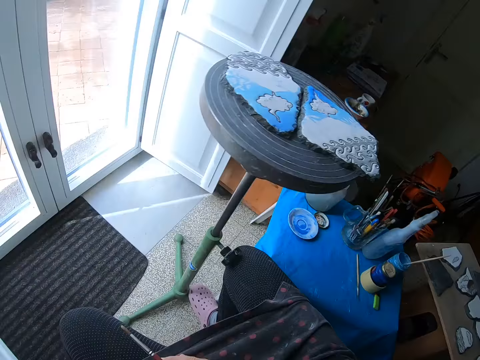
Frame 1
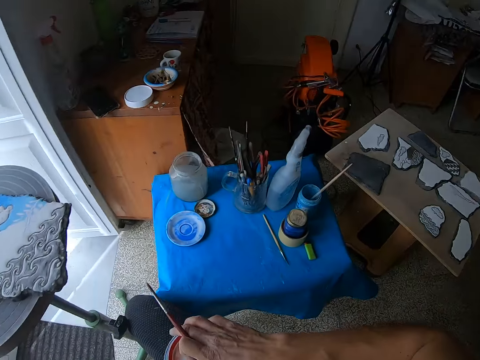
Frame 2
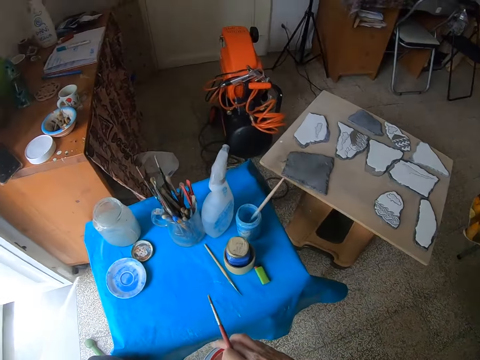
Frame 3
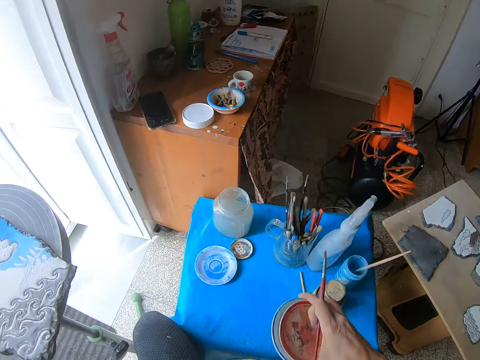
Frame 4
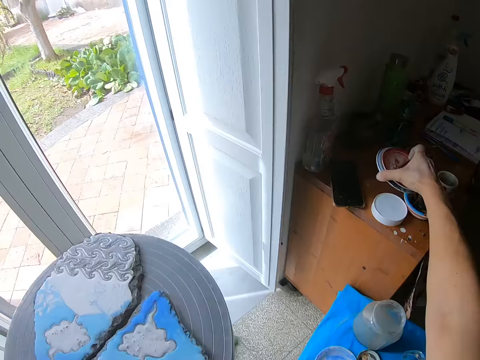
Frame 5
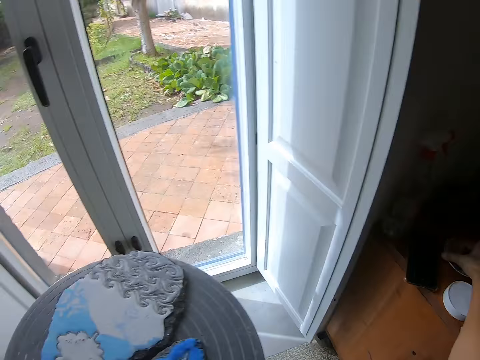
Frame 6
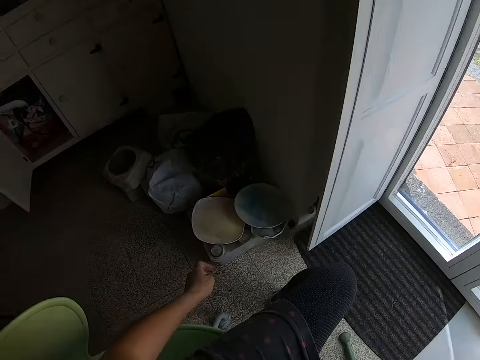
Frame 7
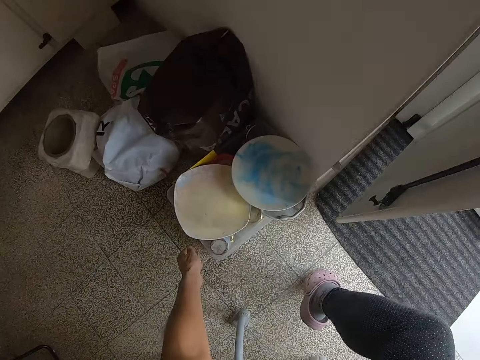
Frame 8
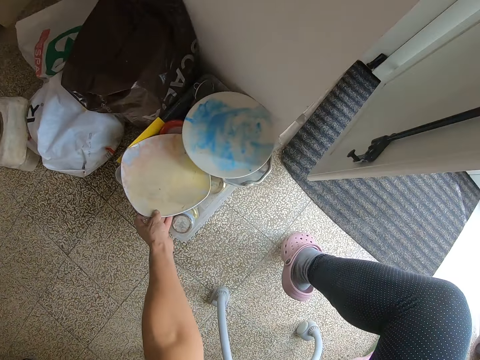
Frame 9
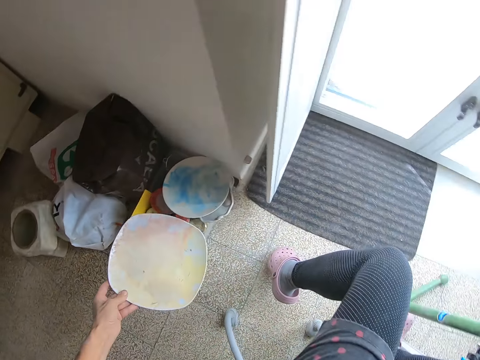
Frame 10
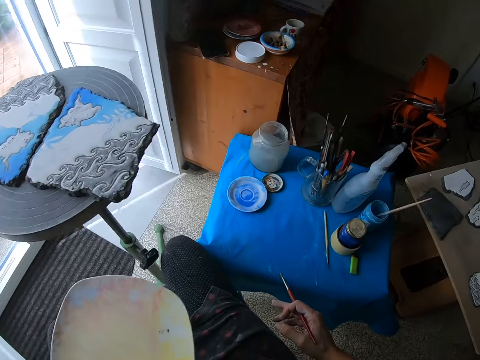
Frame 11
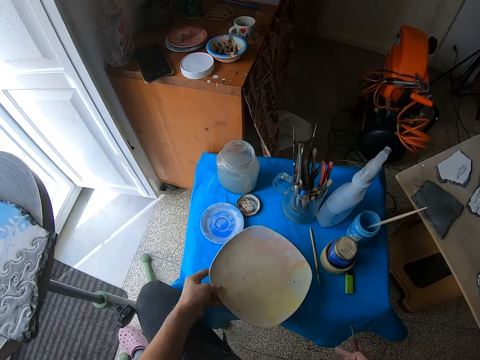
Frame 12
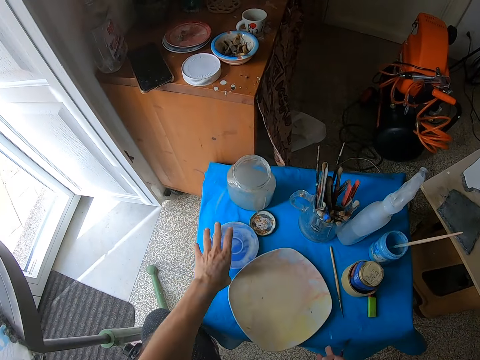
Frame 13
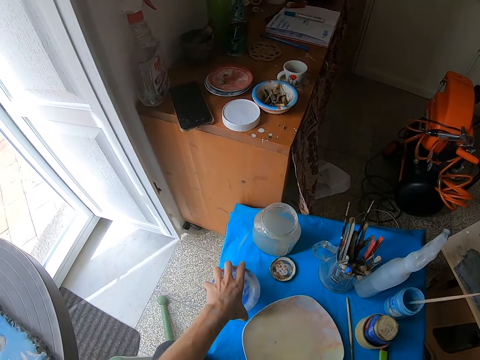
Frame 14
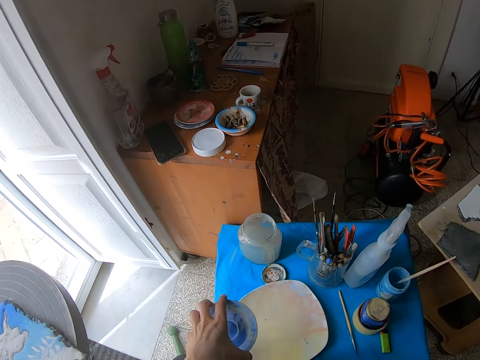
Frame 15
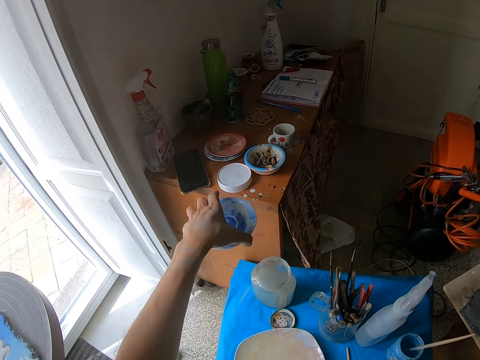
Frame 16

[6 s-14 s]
The camera wearer puts a paint dish on the cupboard. He drops the covers in his right hand on a table. He takes the plate or paint dish with his left hand from the top of the jars in a bowl on the floor. He drops the plate on the table with his left hand. He puts the paint dish on the cupboard. He picks up a small plate from the table with his left hand. He moves the plate on the table to another table with his right hand.

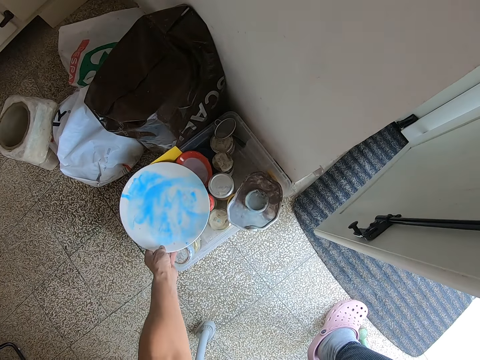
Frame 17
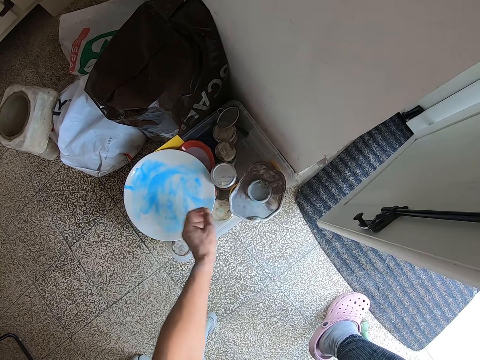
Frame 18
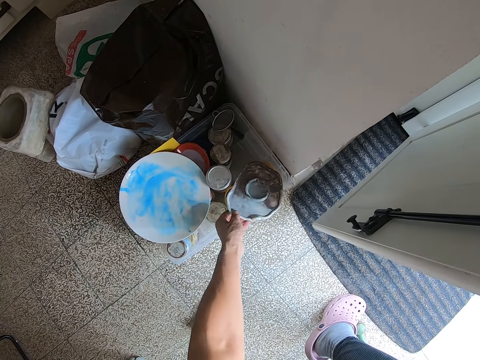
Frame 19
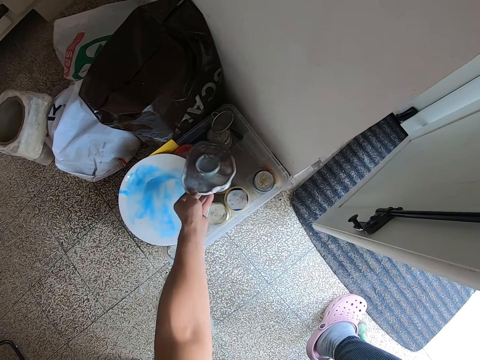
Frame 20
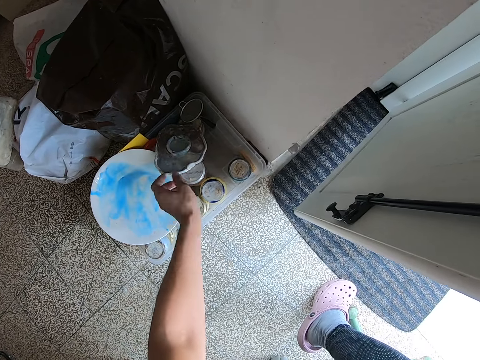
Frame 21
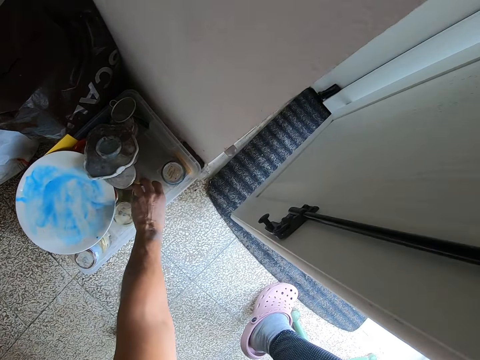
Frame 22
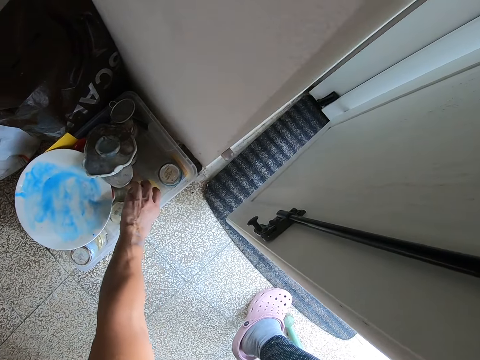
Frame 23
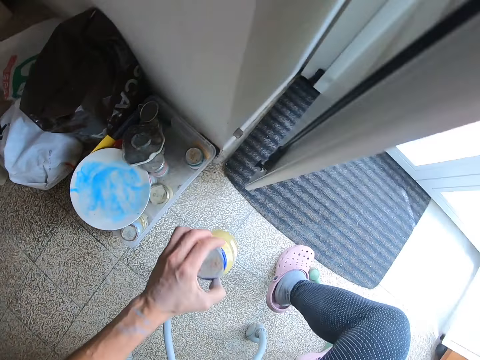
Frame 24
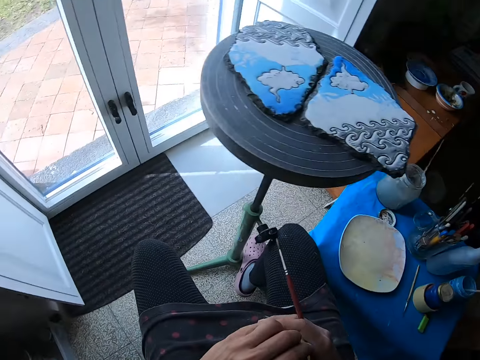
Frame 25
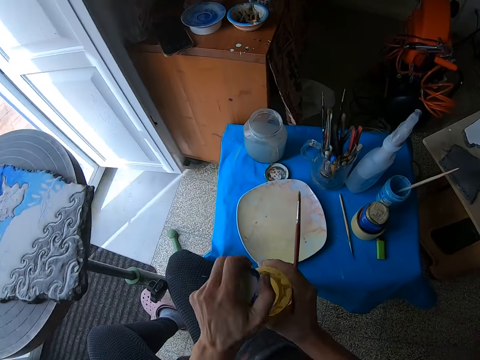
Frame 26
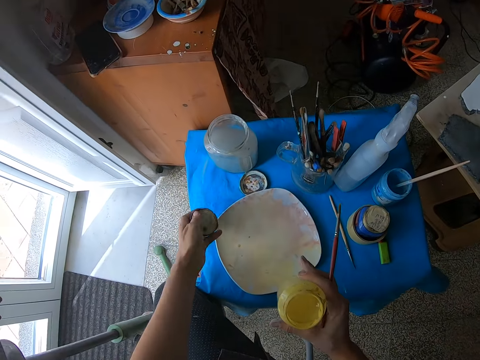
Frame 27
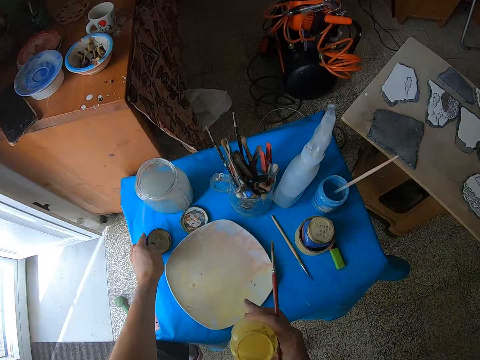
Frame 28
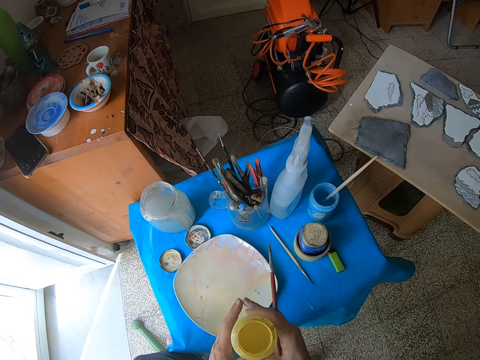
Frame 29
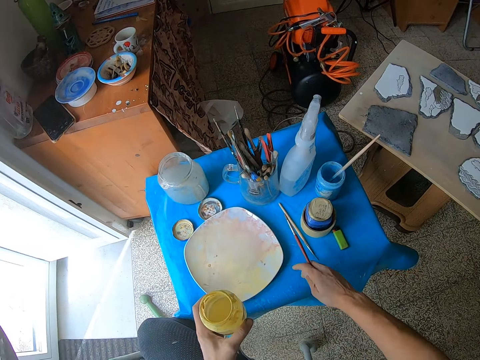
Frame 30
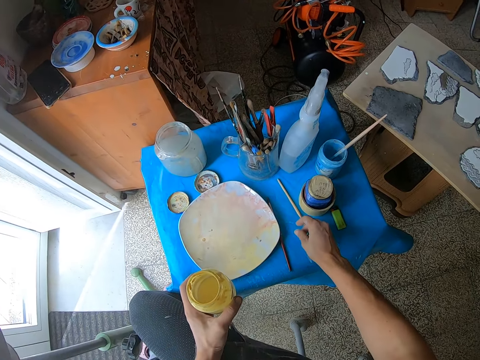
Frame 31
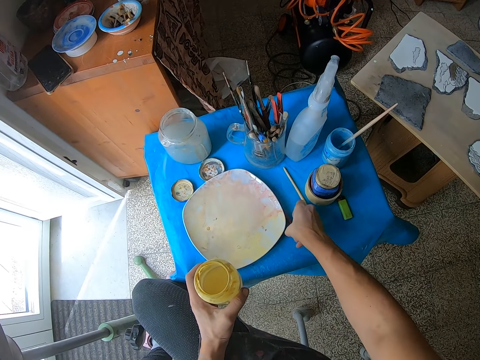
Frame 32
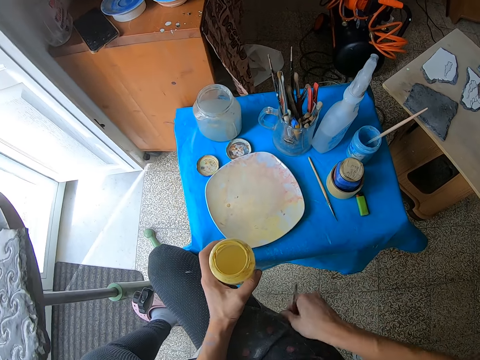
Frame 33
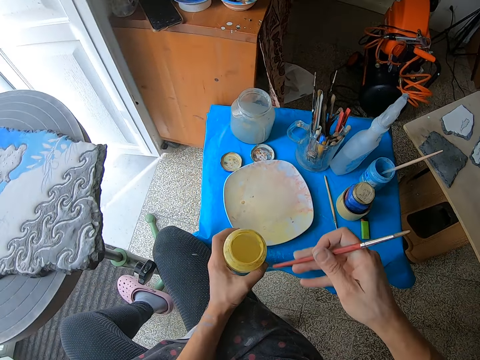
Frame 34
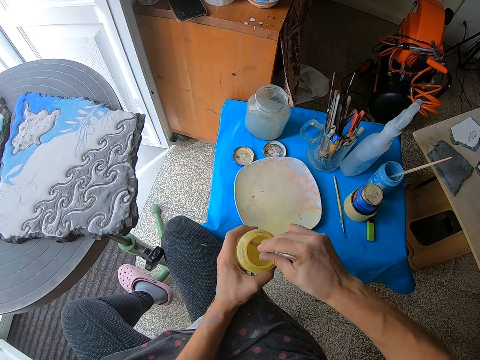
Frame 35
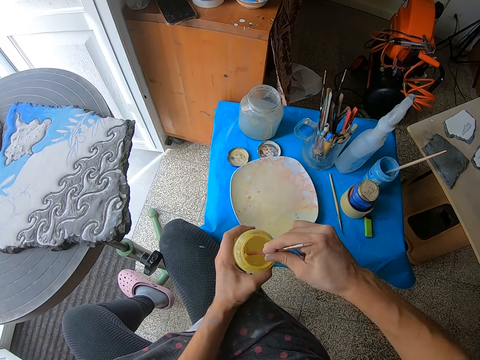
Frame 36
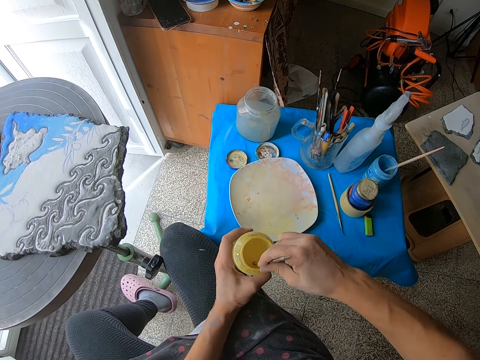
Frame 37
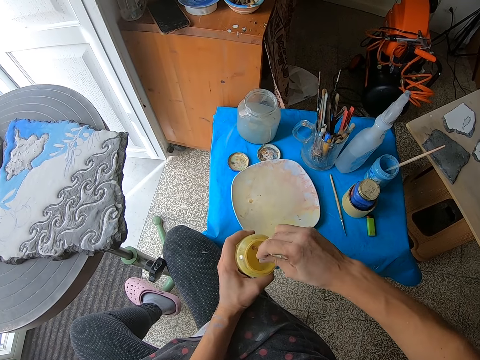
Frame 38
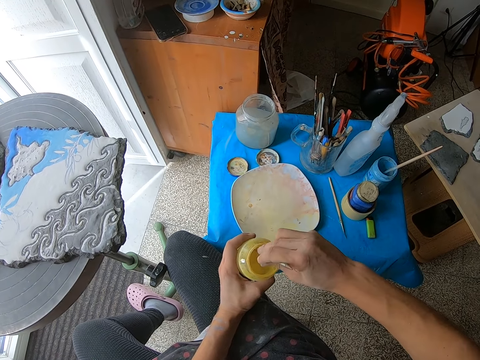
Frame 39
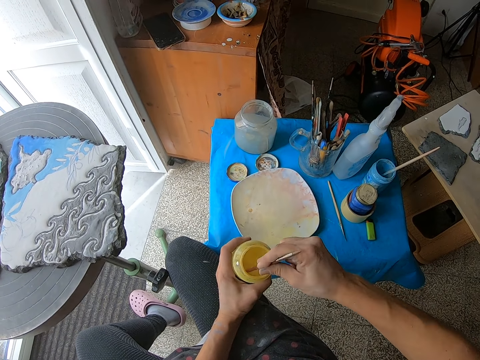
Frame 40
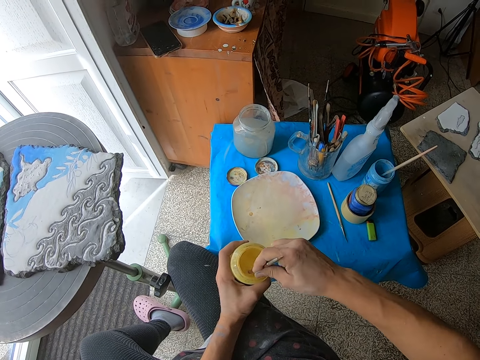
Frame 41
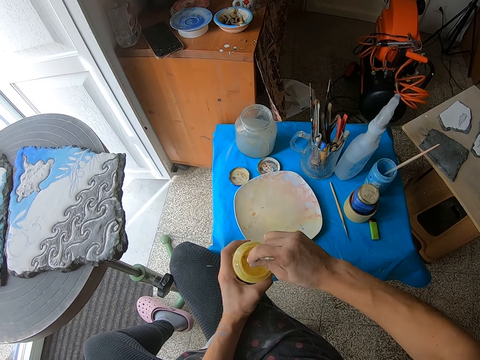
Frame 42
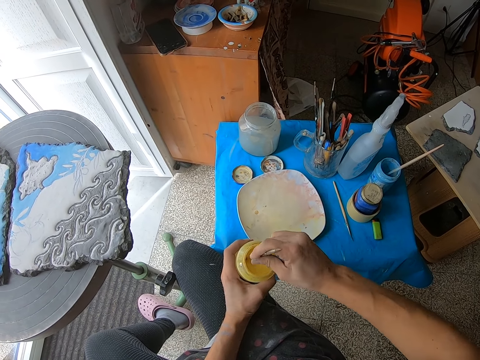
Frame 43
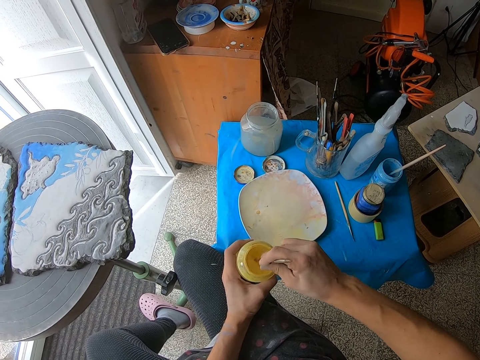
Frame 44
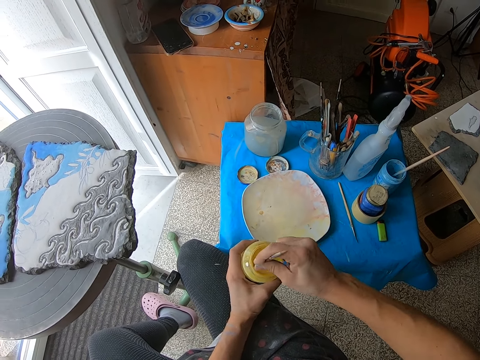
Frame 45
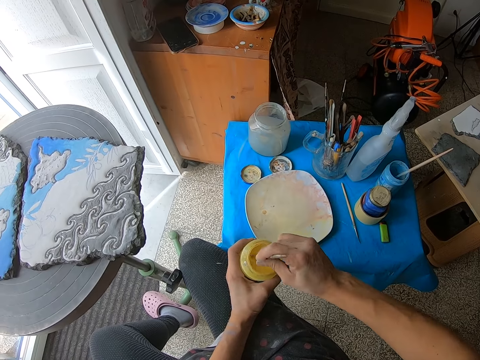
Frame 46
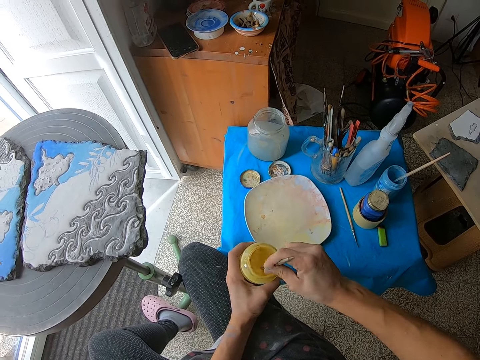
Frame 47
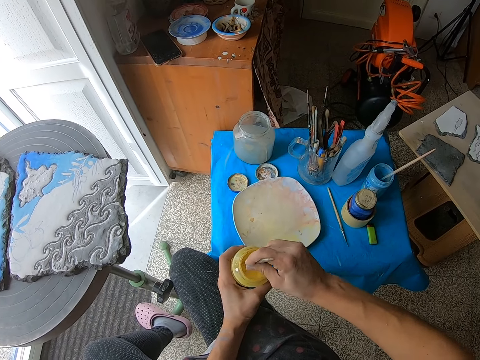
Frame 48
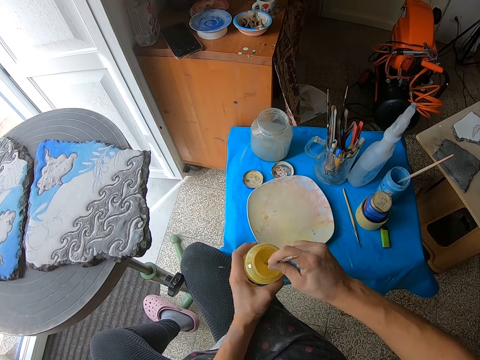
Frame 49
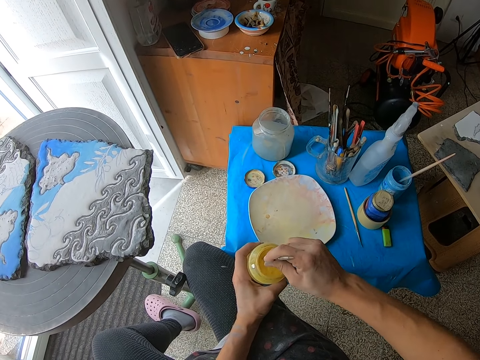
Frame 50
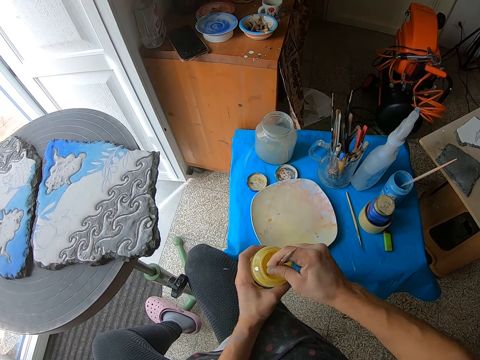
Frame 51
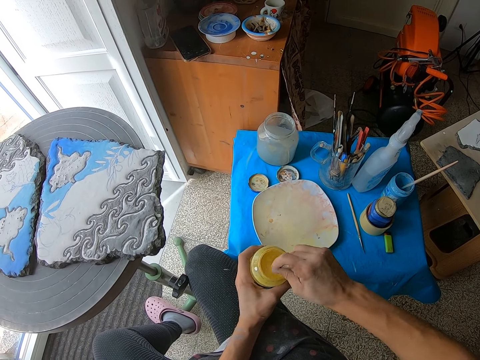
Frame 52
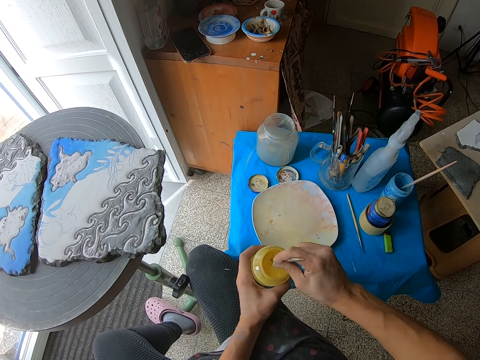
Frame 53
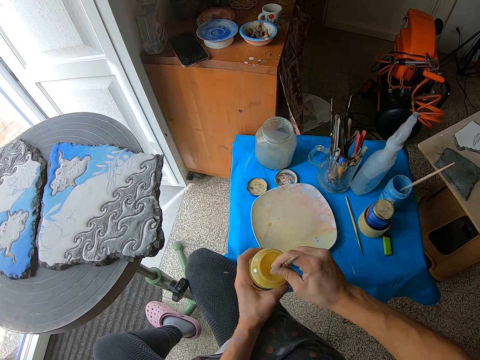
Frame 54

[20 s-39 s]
The camera wearer moves a metal cover on top of the jars in a bowl on the floor with his left hand. He takes a jar from the bowl on the floor with his left hand. He opens the cover of the jar with both hands. He drops the jar cover on the table with his left hand. He drops the paint brush in his right hand on the table. He picks up the paint brush from the table with his right hand. He cleans the paint brush in his right hand on his trousers. He stirs the paint. He takes some paint with the brush in his right hand in the jar.
